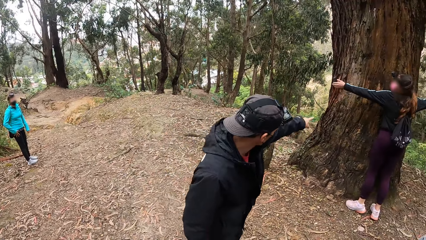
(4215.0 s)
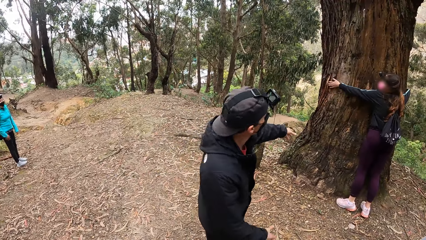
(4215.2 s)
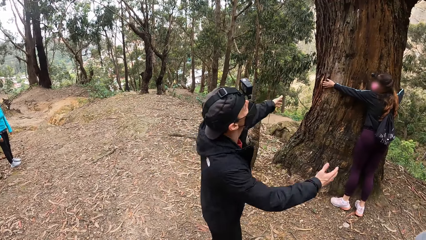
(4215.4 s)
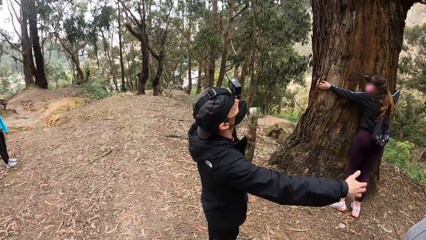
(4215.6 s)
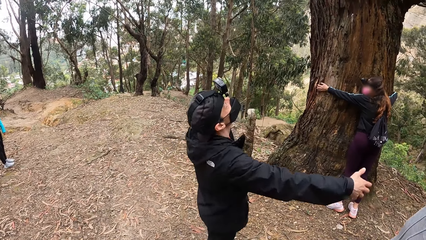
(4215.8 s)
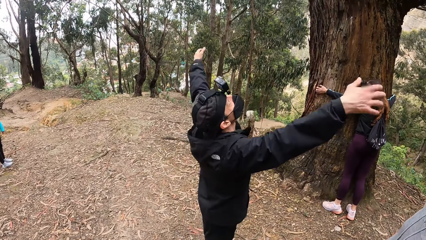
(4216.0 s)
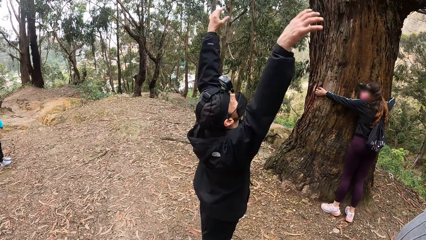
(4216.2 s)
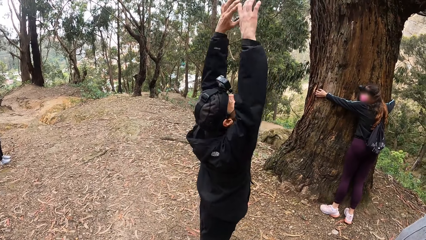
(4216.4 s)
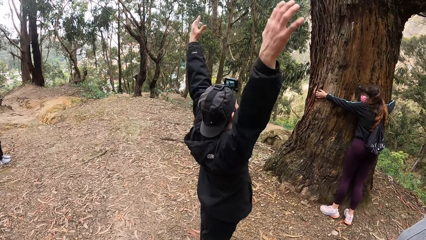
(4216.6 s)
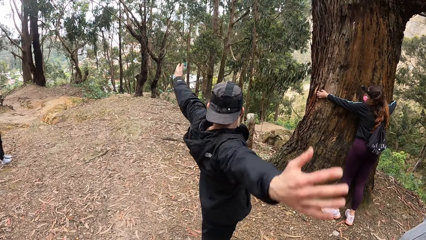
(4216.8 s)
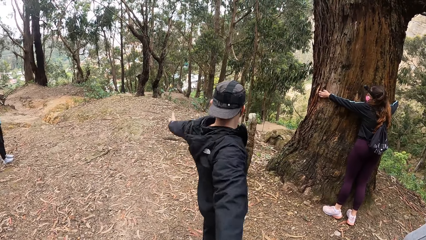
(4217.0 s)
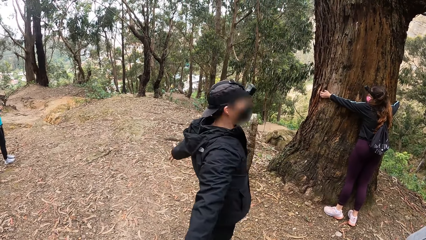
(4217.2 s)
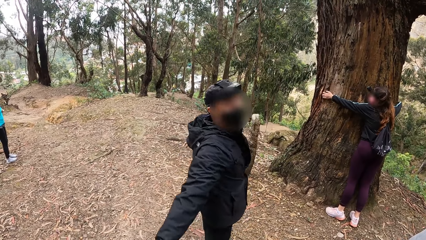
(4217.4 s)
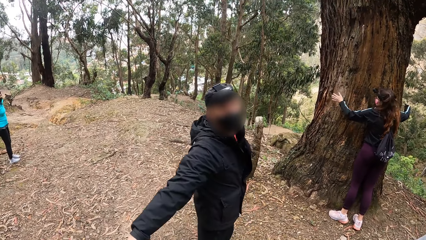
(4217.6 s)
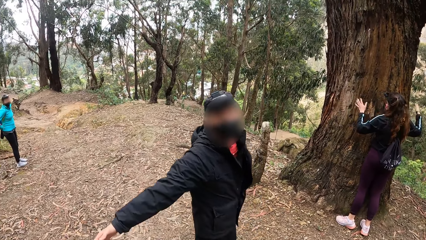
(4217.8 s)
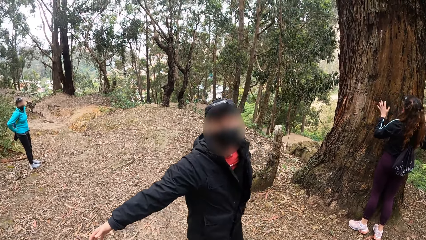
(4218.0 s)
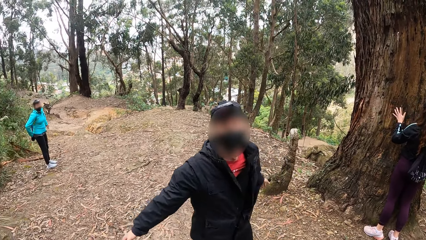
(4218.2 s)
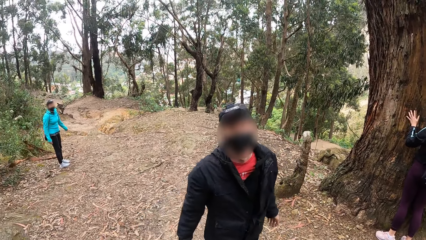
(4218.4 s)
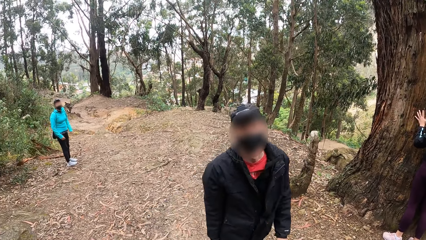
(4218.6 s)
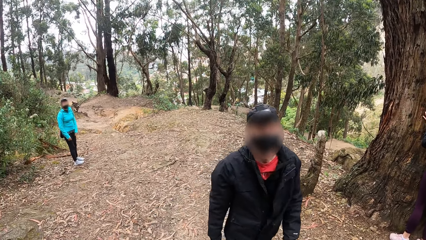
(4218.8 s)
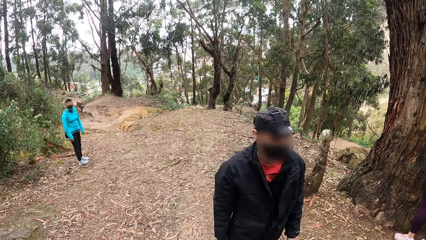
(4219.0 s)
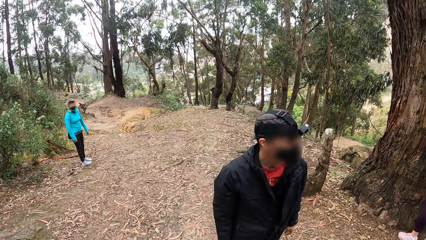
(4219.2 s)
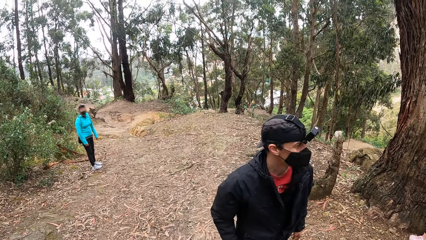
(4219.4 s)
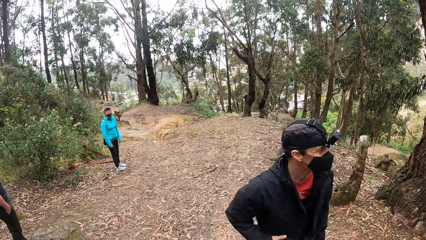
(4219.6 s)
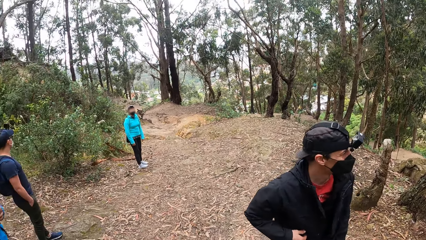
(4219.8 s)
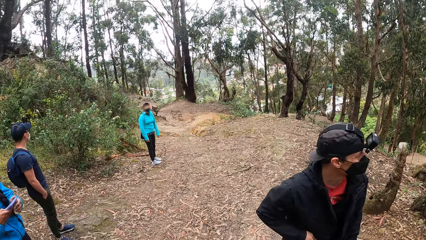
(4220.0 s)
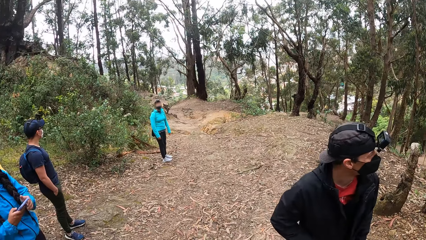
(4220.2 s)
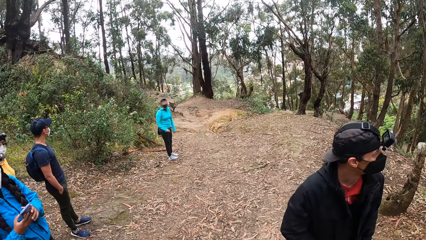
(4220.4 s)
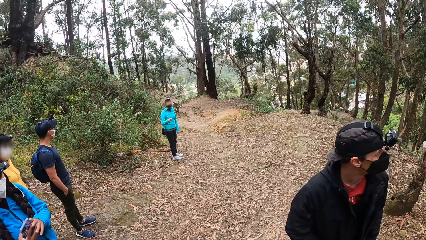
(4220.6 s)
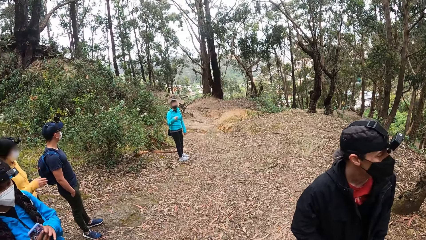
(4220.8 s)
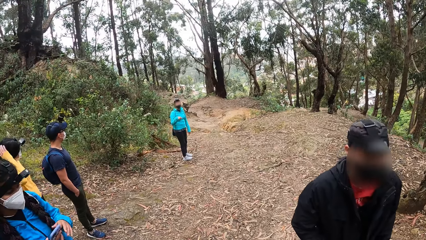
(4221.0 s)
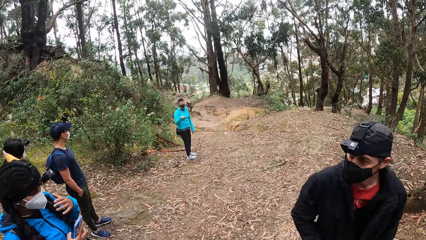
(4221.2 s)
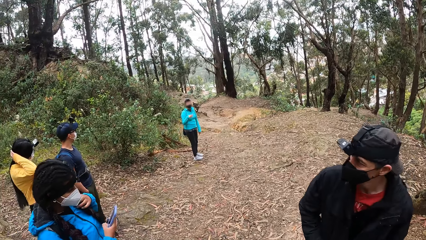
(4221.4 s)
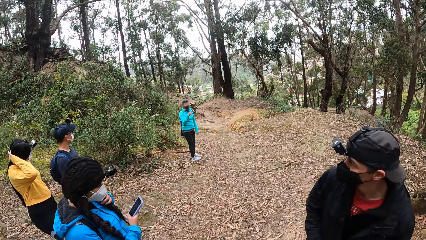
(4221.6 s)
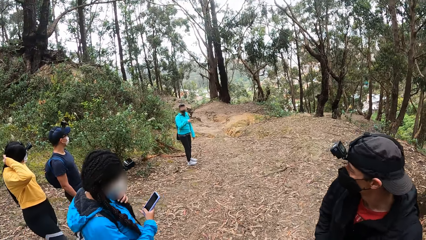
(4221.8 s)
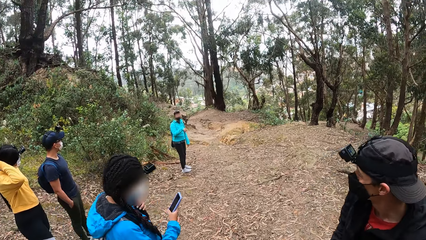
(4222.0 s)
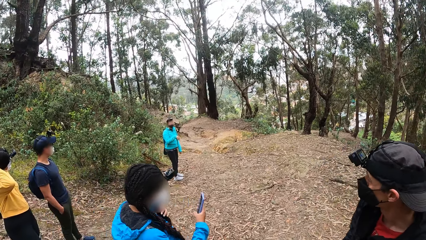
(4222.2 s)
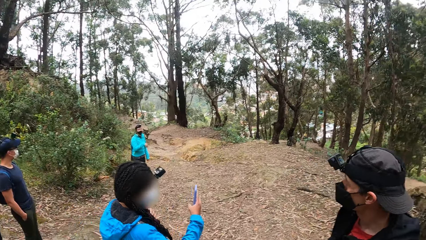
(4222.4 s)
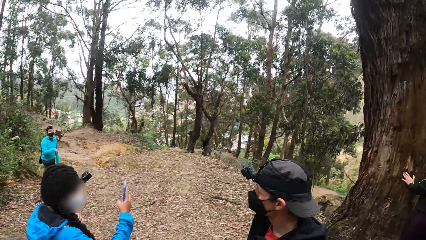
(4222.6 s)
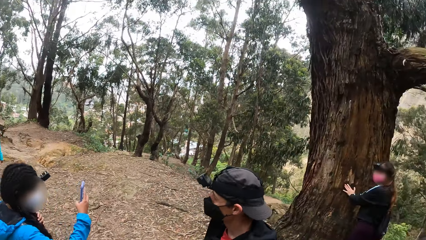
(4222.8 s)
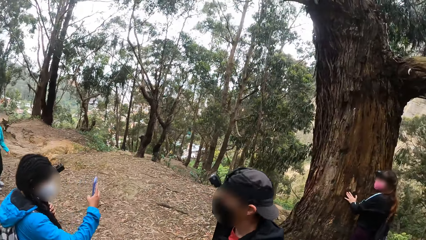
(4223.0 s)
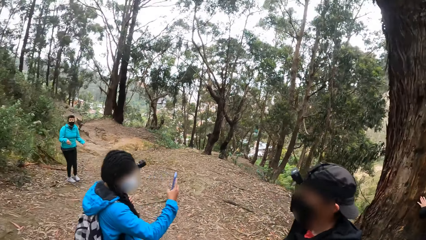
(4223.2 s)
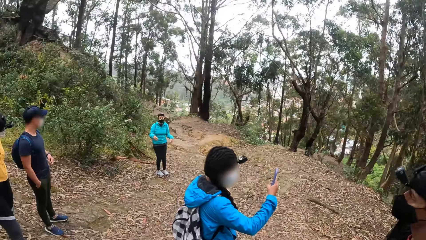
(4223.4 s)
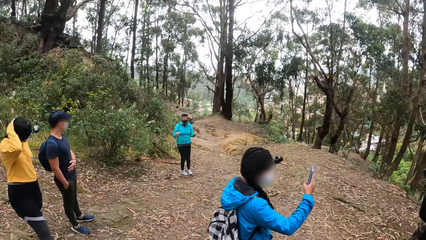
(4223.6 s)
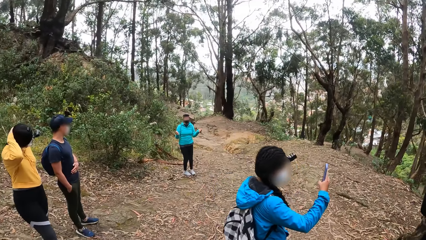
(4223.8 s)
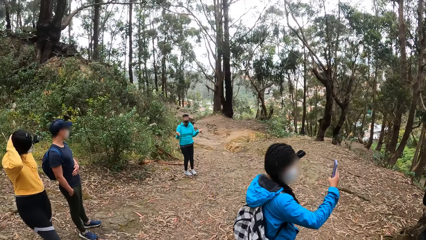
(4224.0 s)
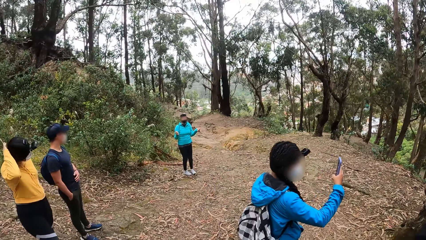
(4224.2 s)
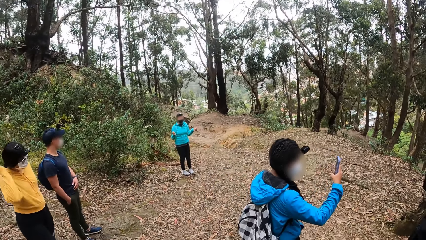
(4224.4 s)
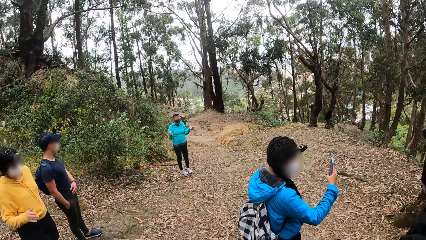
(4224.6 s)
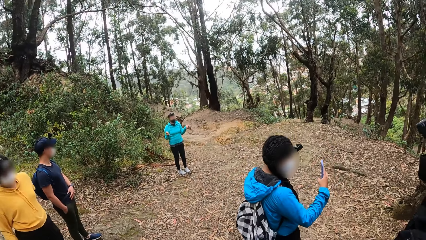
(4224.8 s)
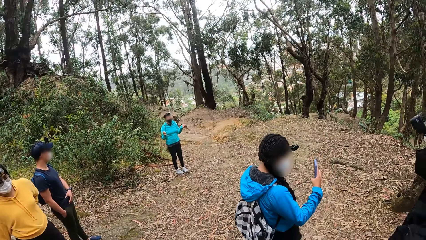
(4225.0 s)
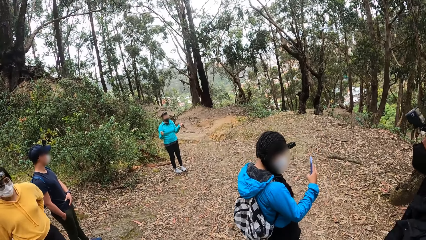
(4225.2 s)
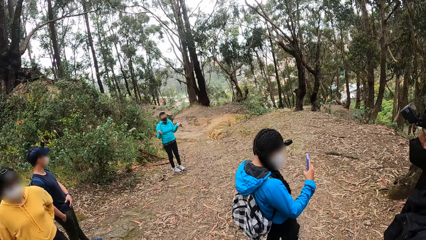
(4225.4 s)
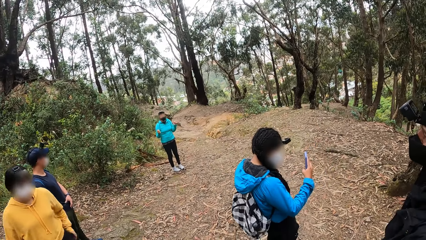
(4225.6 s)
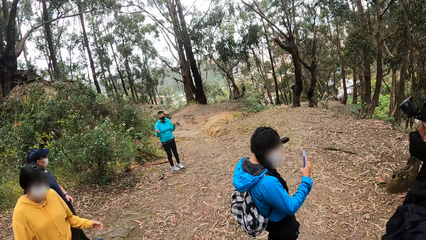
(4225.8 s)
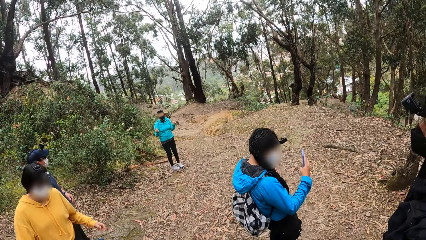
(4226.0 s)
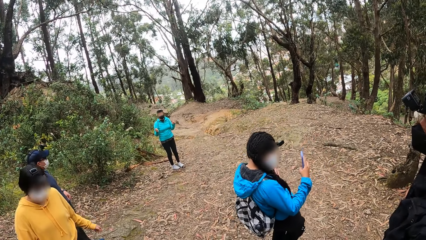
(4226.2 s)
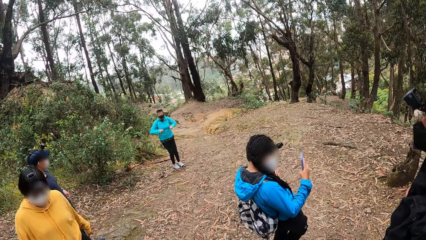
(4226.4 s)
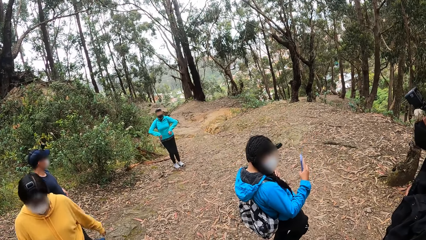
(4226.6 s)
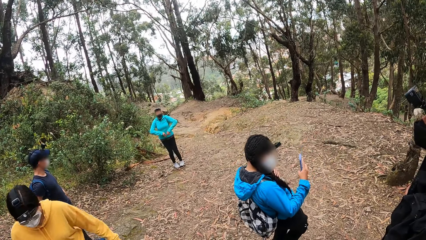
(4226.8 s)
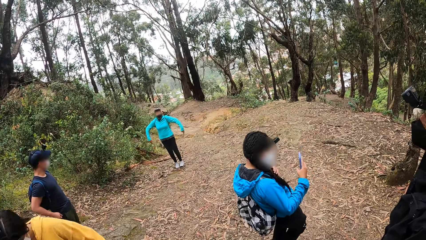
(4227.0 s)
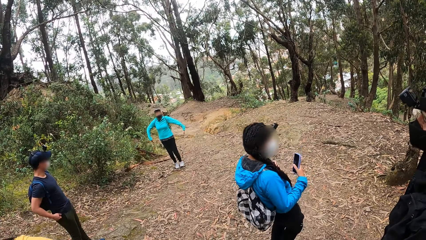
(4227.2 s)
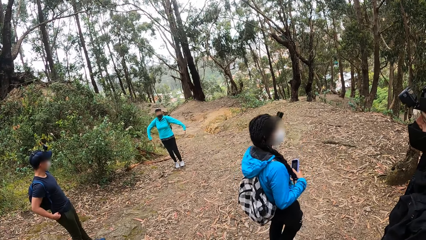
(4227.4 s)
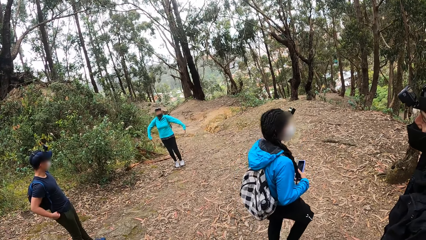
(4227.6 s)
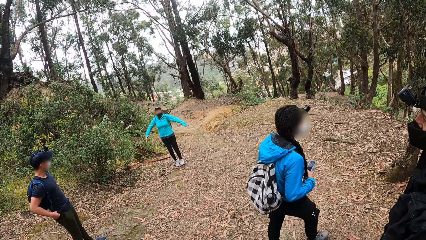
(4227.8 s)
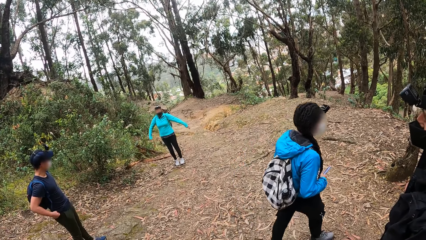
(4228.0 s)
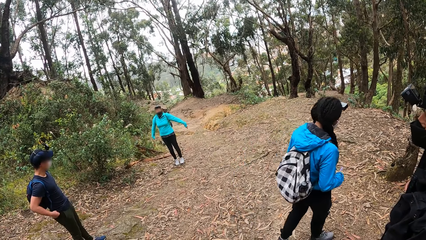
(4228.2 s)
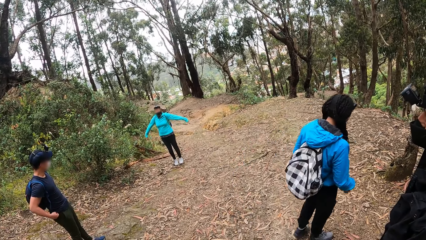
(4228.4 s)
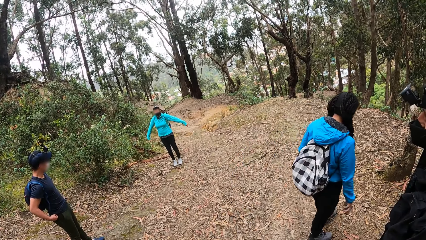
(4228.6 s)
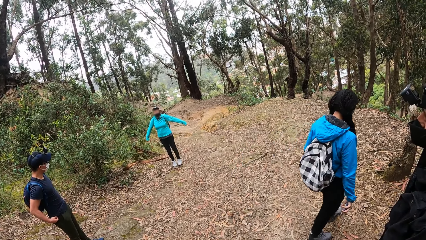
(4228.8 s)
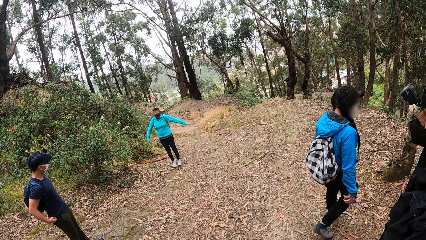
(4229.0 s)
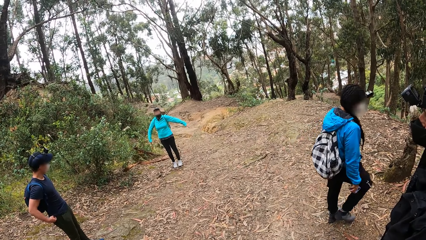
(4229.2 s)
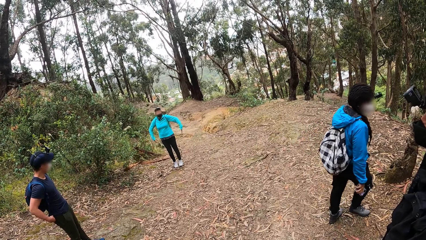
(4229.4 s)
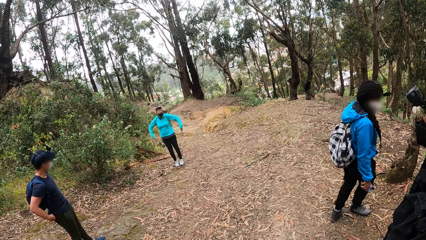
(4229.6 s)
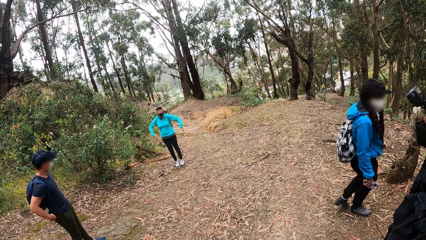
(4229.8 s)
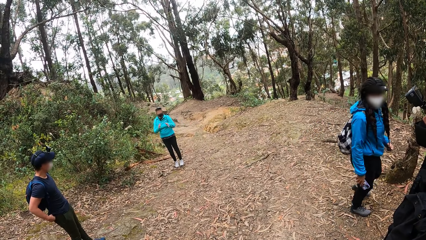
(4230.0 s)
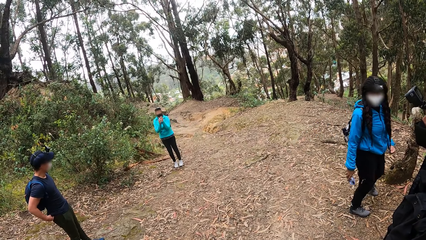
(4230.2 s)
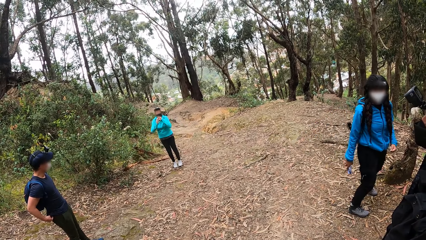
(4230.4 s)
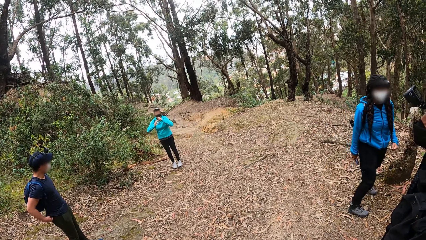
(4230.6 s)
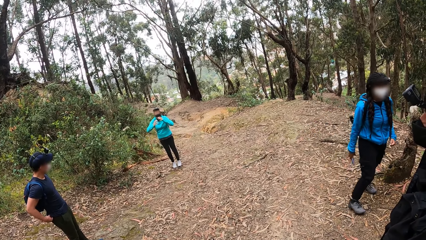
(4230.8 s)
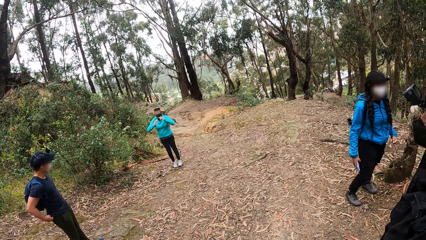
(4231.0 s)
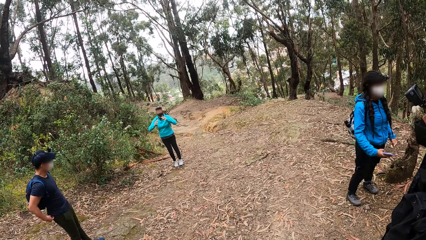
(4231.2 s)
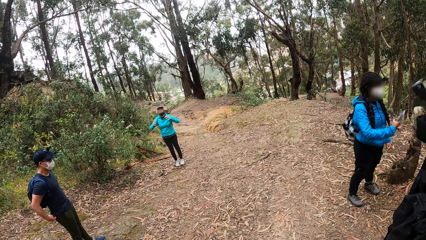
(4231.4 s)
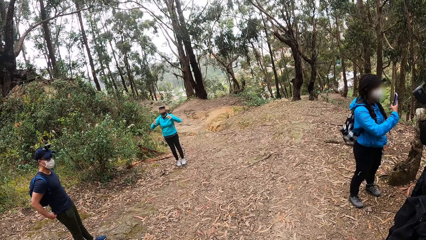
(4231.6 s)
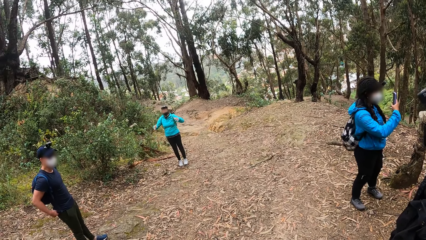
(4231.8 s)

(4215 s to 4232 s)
The woman hugs the tree with both hands. A man does hand movements. The man converses with the camera wearer. Another woman operates a phone with both hands. A third woman interacts with the group of people and the camera wearer. The second woman takes a picture with the phone in her right hand. The camera wearer looks around the area.
